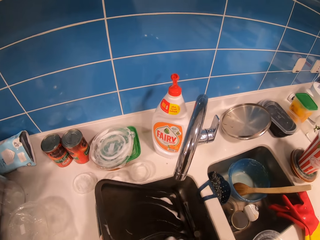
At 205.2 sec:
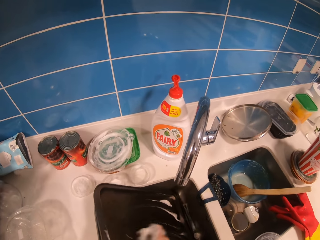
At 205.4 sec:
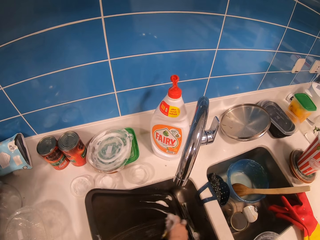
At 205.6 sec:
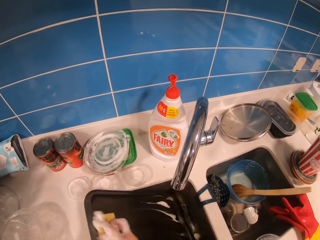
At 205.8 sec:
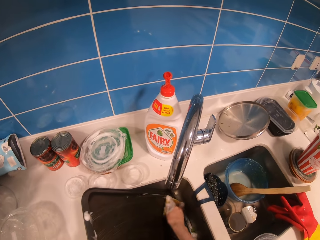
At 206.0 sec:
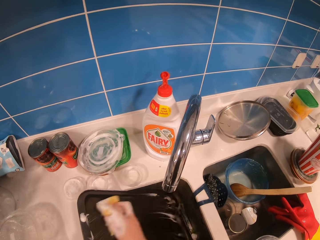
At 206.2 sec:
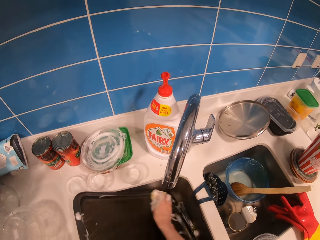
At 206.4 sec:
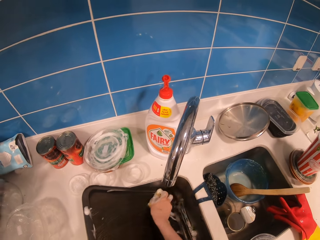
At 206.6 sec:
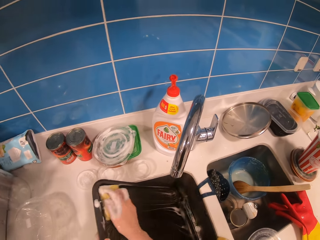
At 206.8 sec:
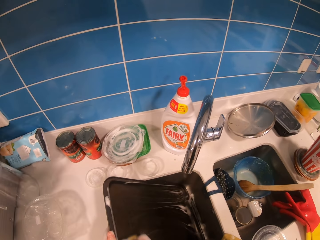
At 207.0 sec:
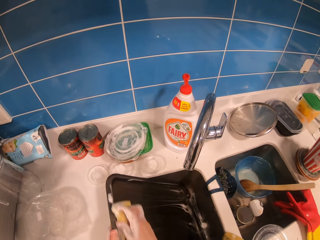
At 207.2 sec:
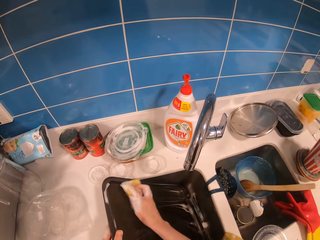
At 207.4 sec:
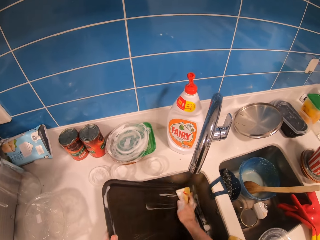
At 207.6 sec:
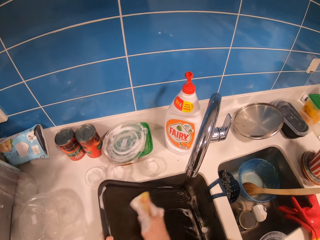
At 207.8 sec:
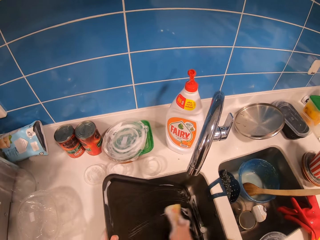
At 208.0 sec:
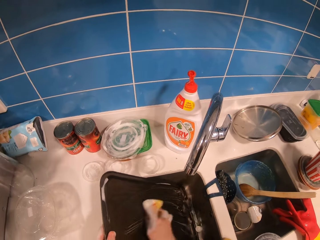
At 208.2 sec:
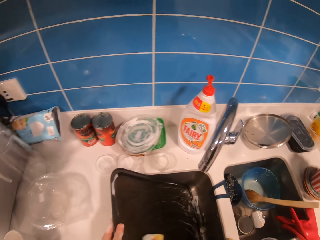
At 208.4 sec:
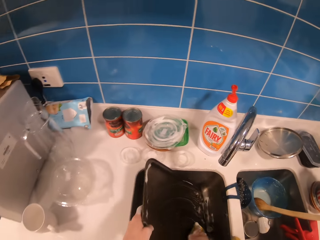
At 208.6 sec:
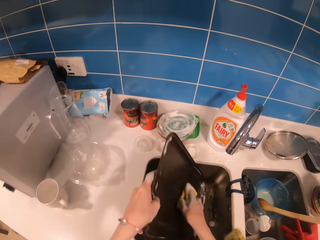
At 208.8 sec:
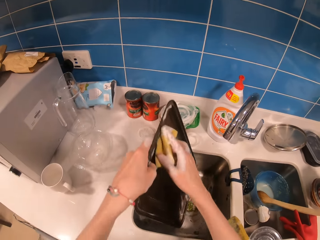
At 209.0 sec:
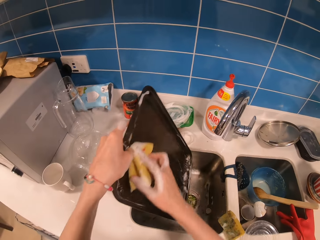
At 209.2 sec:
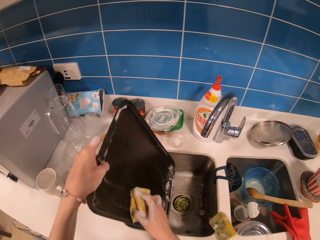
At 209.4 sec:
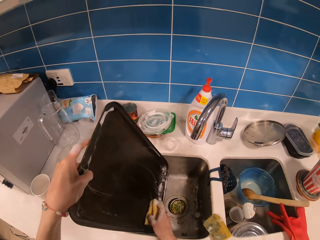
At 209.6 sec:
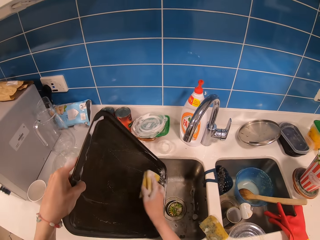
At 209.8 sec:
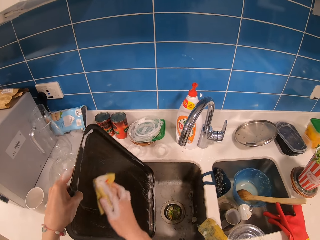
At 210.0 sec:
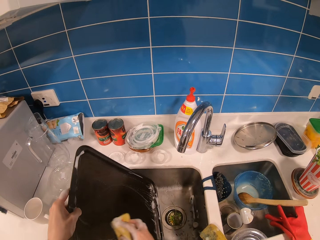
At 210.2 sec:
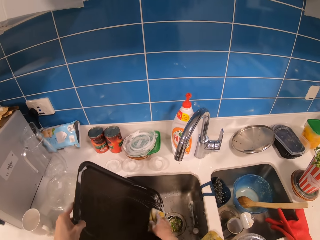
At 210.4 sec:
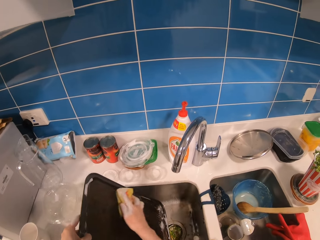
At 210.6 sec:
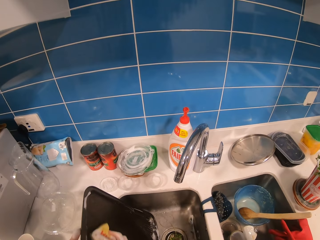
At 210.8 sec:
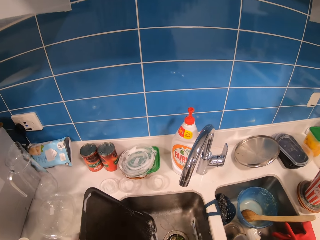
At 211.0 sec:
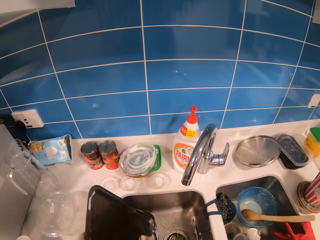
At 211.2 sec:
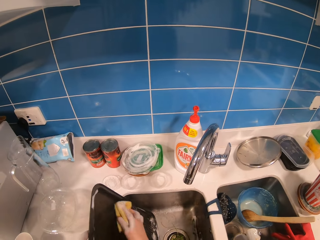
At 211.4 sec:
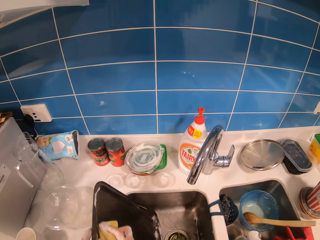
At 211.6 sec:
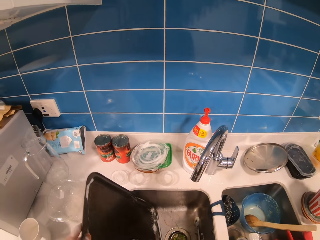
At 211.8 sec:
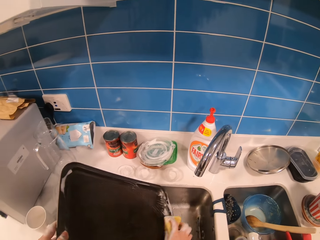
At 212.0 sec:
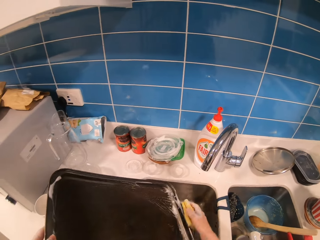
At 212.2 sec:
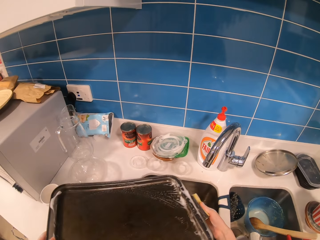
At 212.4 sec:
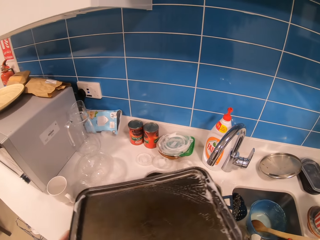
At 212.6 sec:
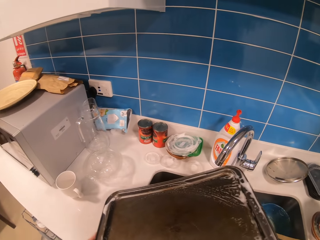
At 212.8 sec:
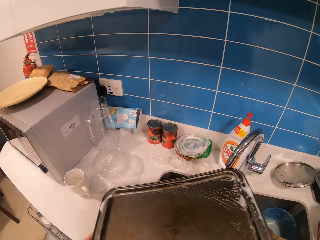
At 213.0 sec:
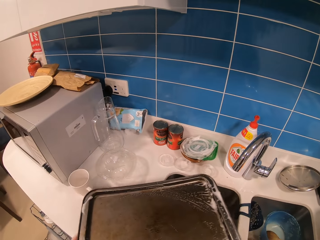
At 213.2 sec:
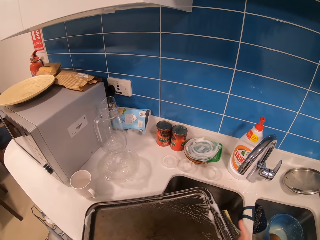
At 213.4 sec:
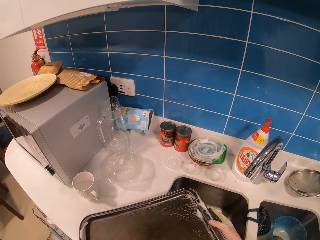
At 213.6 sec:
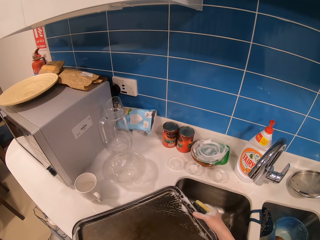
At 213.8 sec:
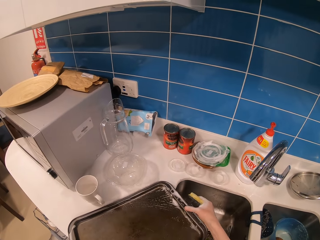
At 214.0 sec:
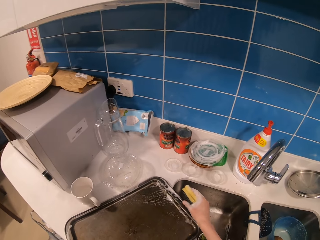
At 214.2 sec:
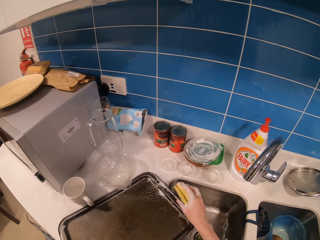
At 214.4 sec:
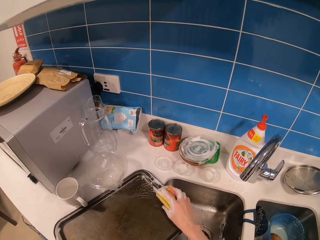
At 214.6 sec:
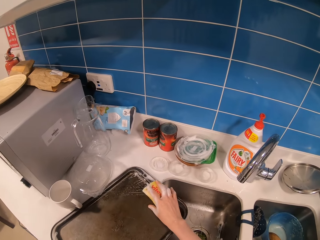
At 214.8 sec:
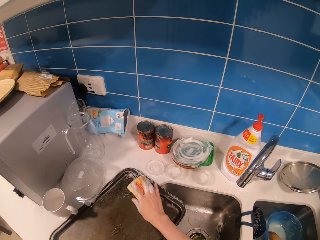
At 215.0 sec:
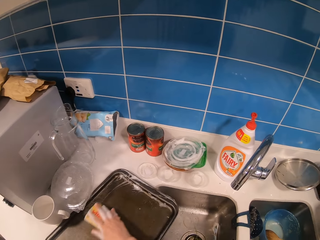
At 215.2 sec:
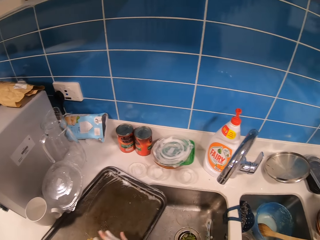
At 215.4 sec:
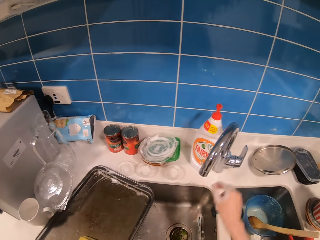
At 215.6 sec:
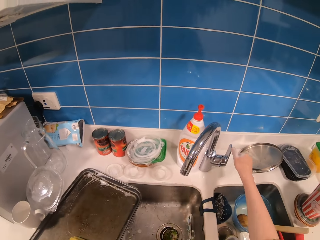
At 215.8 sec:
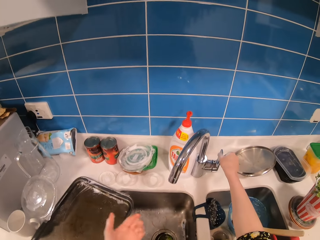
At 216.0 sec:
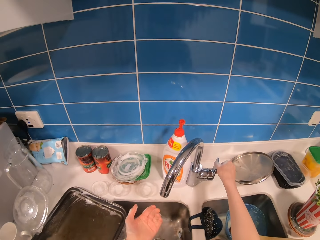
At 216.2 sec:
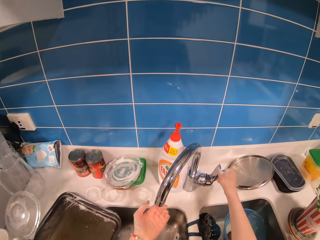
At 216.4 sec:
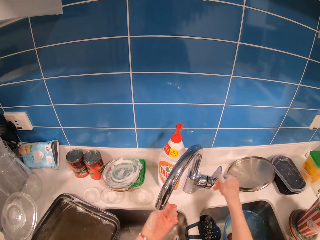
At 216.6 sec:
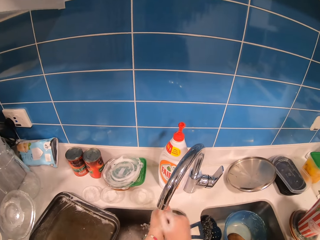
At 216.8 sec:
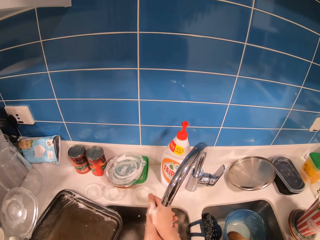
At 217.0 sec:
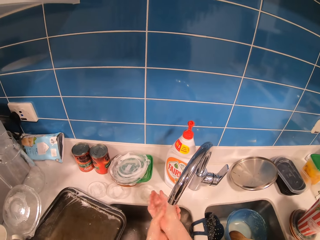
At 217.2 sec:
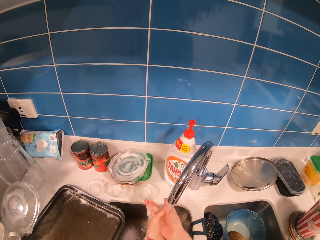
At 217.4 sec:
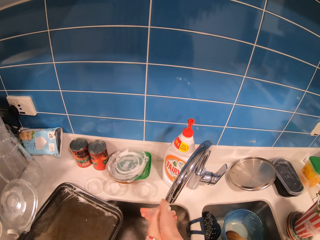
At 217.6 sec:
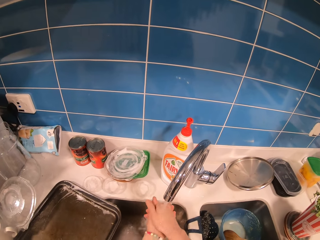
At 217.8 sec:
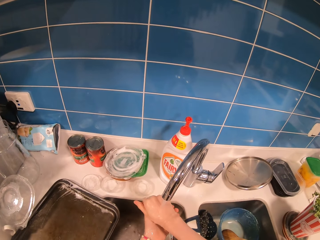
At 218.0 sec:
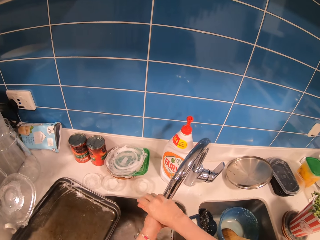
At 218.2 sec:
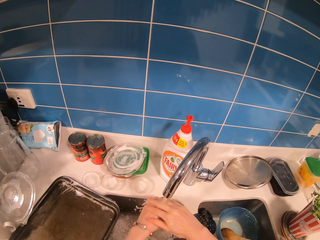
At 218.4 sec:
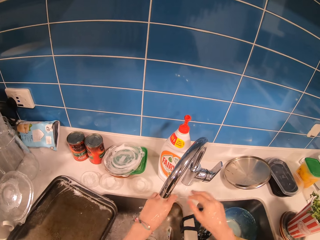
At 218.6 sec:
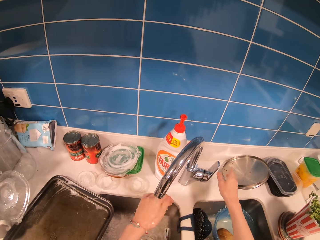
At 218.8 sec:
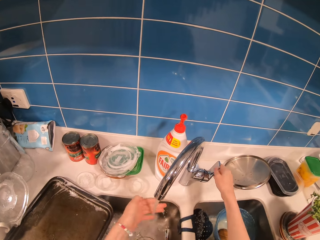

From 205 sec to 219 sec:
The camera wearer raises the tray. She scrubs the tray using a sponge and detergent. She puts the metallic tray on the surface of the sink. She opens the tap. She washes her hands.

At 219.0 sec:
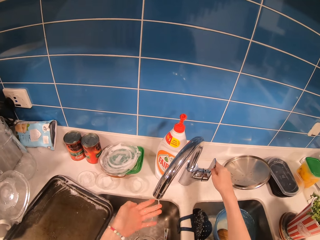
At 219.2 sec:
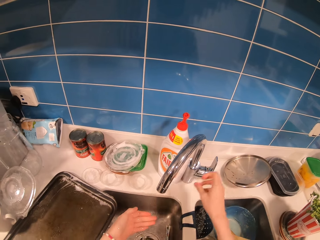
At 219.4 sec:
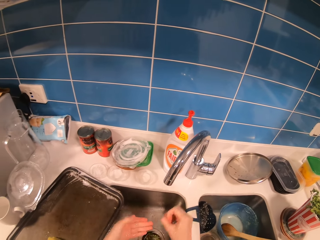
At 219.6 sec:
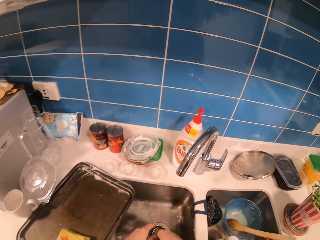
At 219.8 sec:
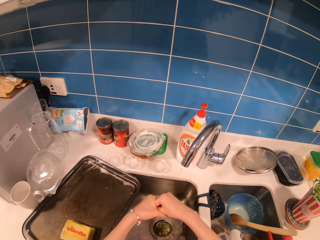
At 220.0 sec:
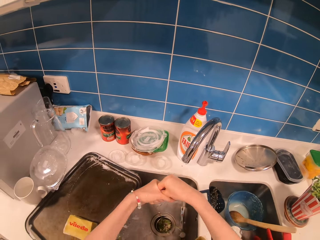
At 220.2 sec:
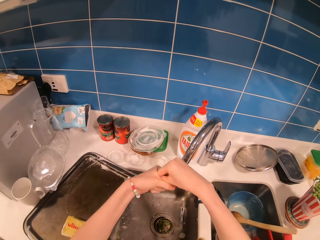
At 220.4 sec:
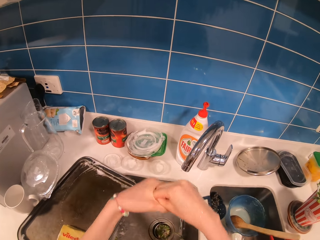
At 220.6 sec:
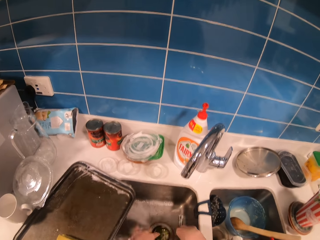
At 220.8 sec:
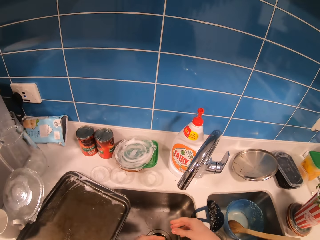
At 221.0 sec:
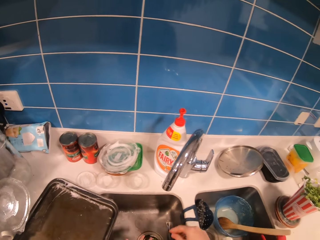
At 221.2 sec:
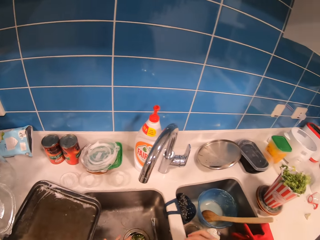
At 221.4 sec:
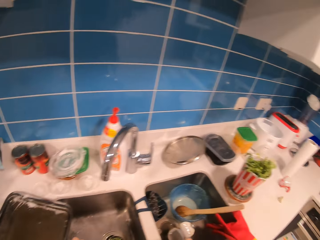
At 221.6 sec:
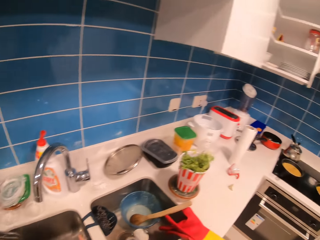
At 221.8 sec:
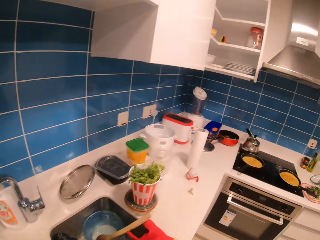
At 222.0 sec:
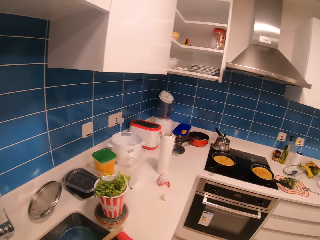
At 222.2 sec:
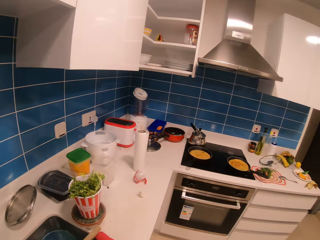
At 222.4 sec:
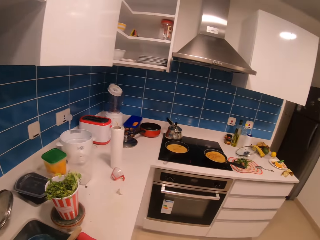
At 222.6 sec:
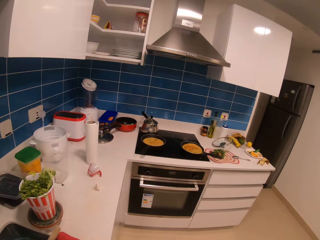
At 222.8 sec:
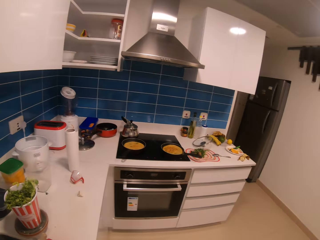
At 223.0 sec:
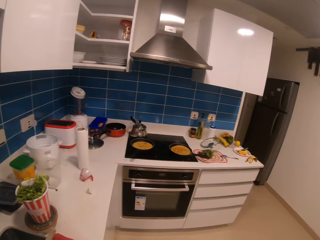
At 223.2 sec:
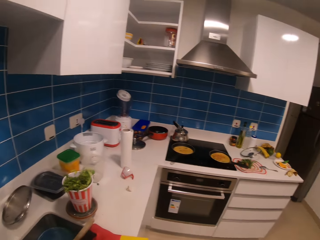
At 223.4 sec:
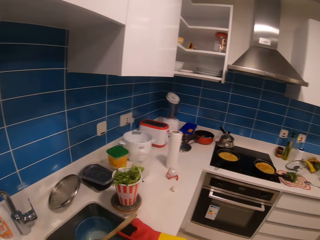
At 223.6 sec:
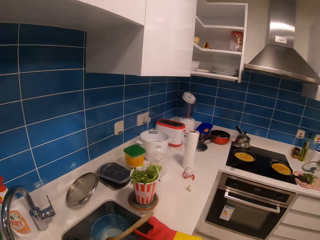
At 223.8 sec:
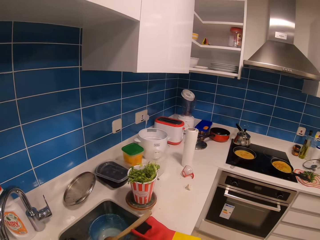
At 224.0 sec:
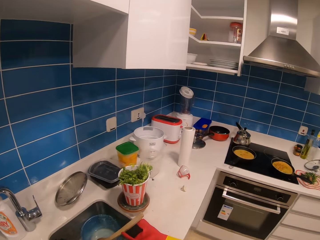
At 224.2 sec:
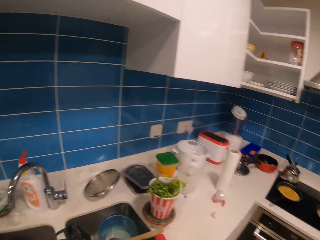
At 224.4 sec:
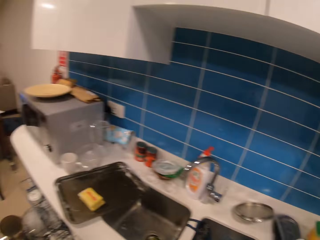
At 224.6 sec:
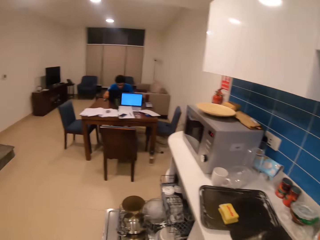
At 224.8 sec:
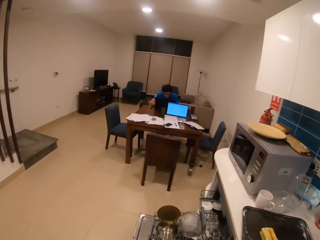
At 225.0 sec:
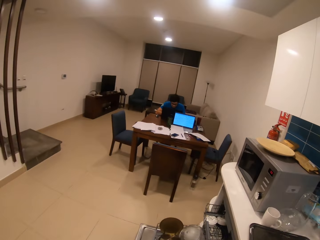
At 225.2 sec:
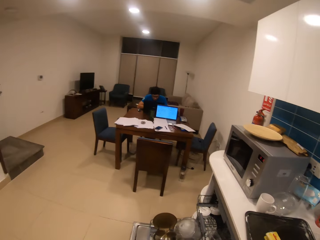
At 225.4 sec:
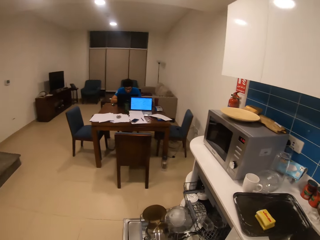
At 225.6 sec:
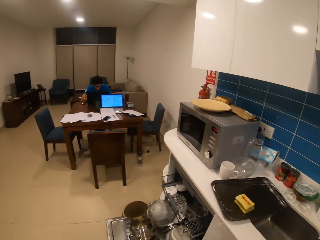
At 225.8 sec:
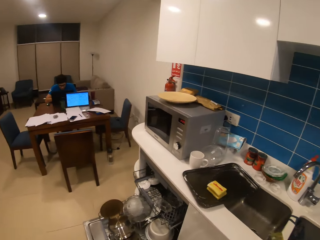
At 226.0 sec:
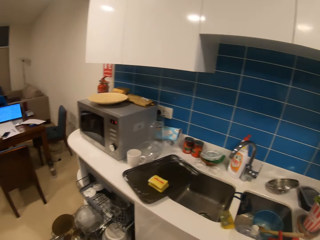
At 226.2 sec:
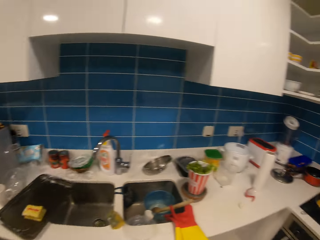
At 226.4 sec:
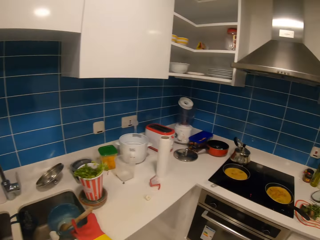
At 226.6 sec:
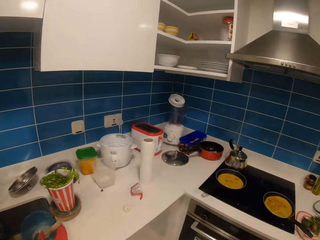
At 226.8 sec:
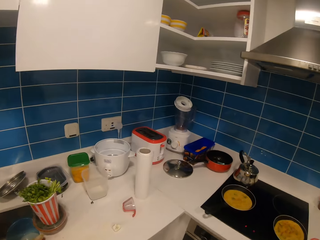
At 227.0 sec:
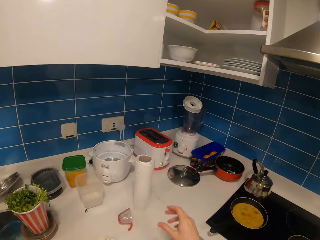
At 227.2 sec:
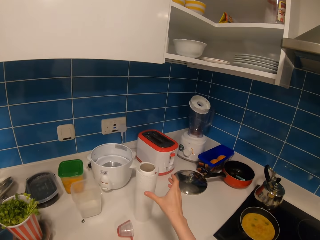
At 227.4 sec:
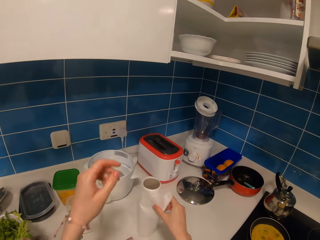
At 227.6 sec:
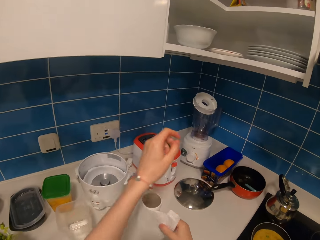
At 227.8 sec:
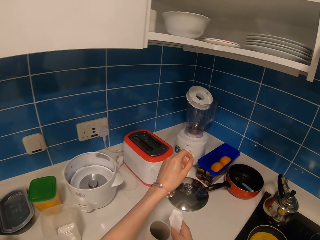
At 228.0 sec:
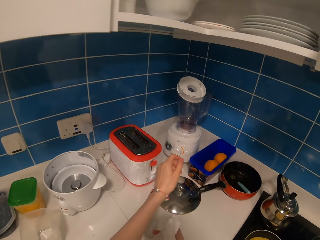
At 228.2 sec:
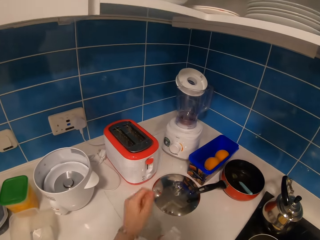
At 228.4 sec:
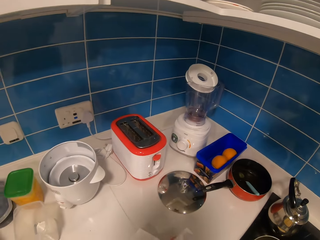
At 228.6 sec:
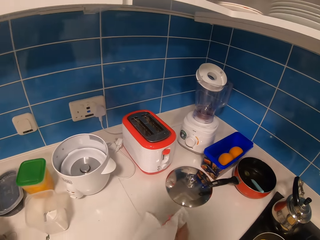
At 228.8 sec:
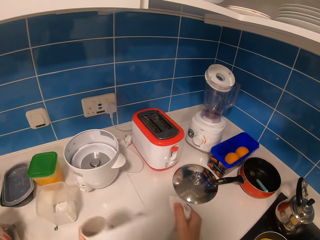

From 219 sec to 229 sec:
The camera wearer closes the tap. She shakes her hands. She looks around the room. She looks at the utensils. She moves towards the cooker. She pulls a tissue paper.
